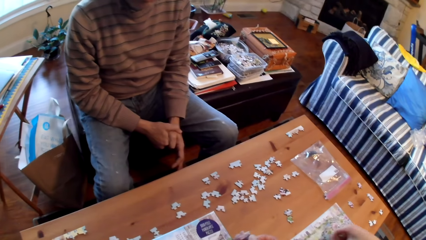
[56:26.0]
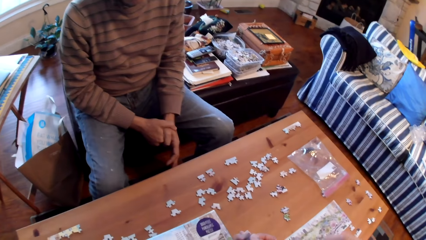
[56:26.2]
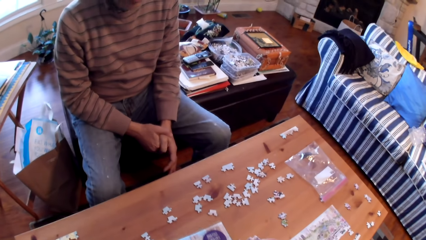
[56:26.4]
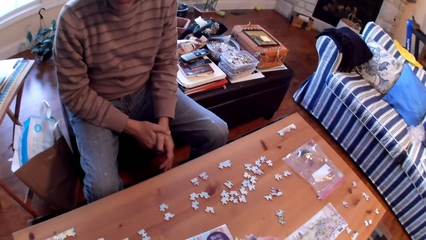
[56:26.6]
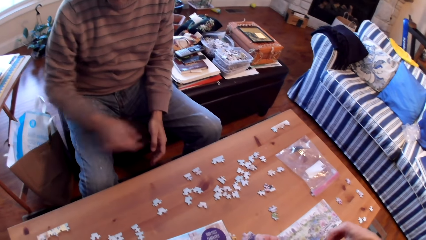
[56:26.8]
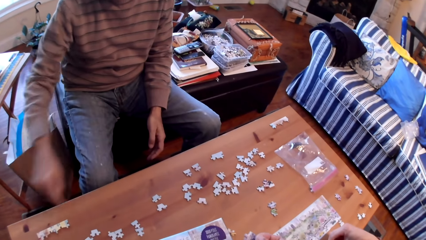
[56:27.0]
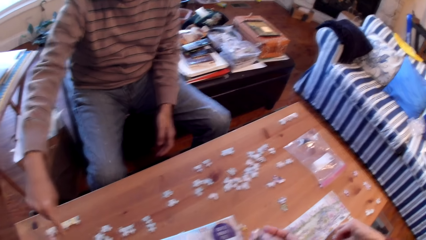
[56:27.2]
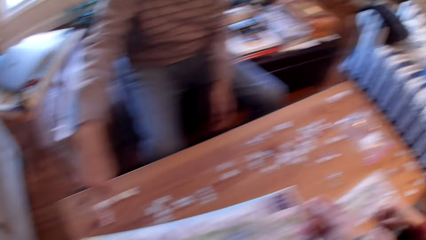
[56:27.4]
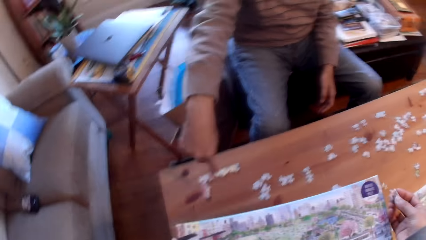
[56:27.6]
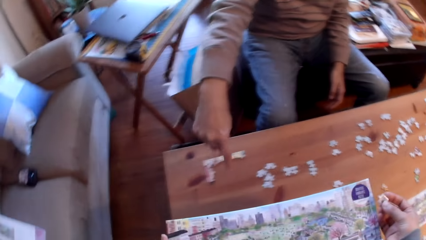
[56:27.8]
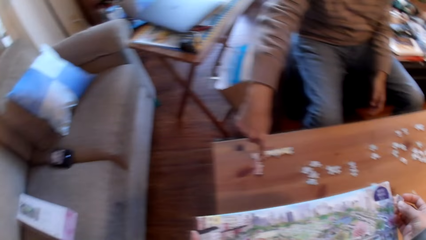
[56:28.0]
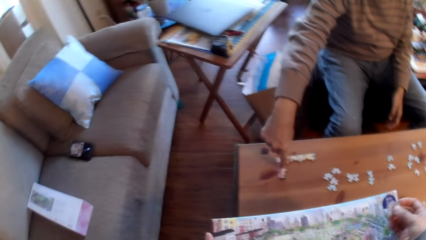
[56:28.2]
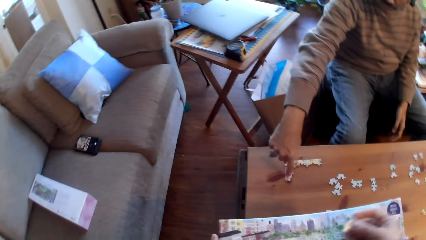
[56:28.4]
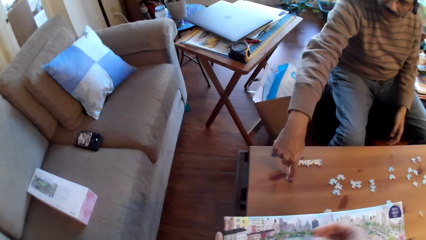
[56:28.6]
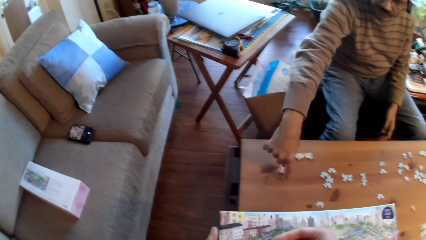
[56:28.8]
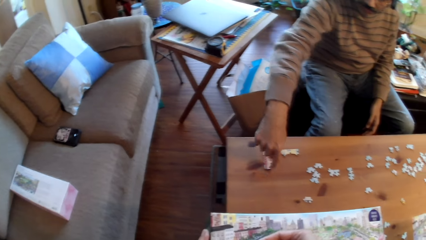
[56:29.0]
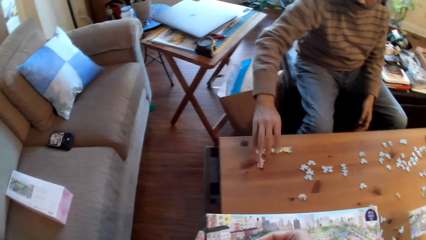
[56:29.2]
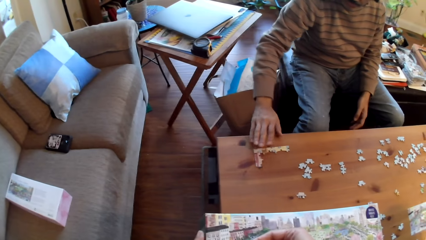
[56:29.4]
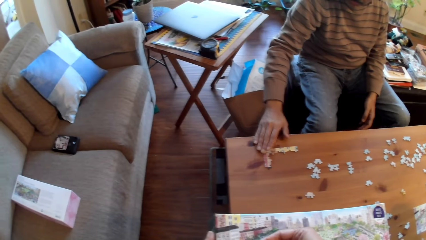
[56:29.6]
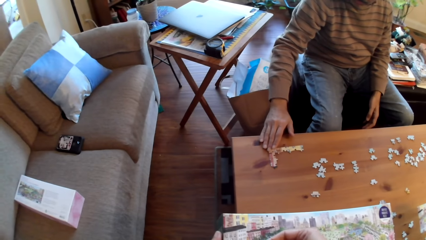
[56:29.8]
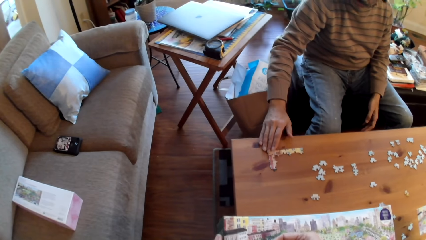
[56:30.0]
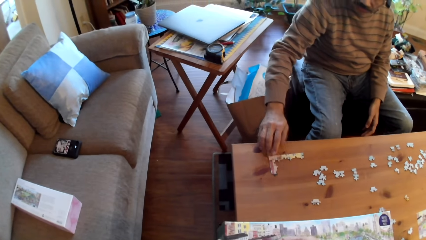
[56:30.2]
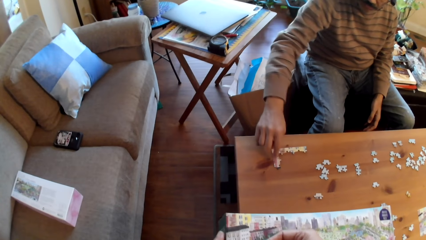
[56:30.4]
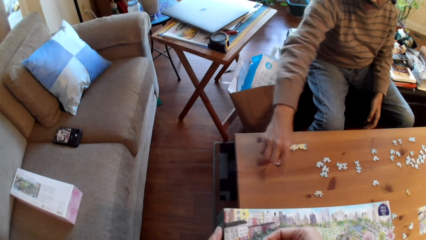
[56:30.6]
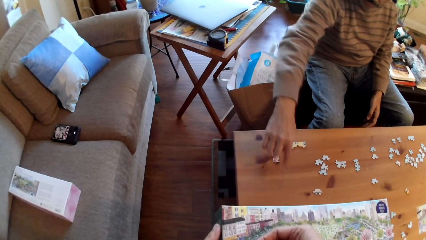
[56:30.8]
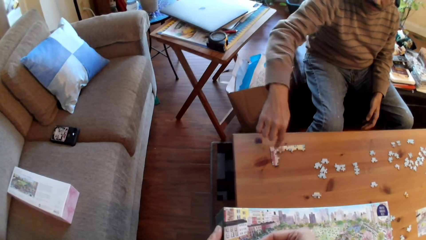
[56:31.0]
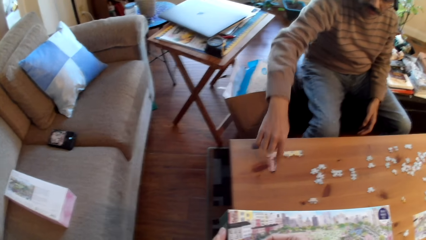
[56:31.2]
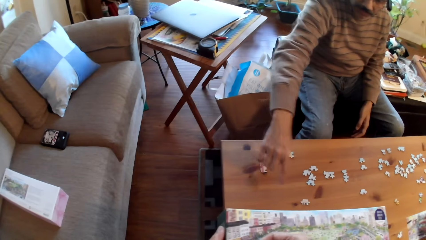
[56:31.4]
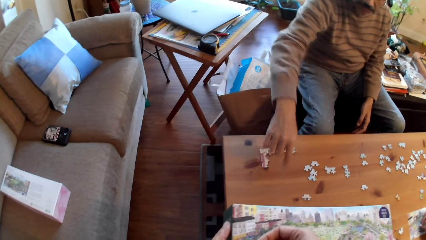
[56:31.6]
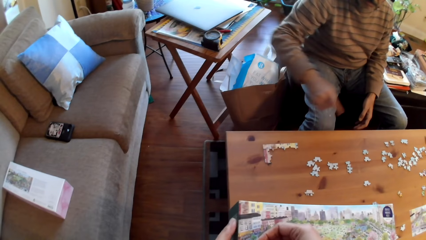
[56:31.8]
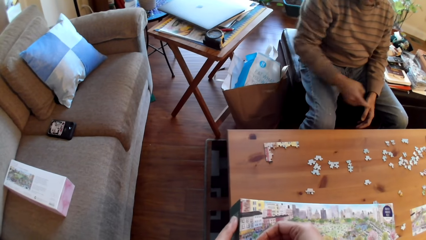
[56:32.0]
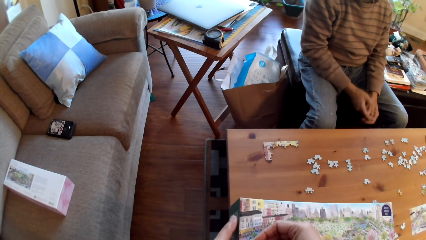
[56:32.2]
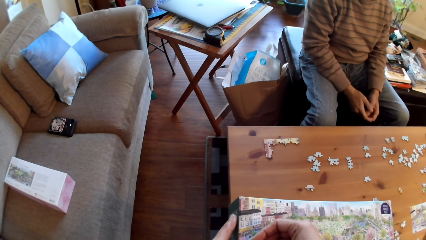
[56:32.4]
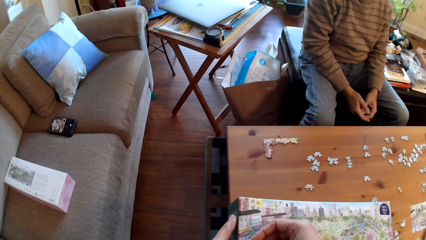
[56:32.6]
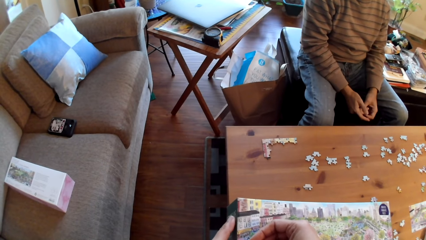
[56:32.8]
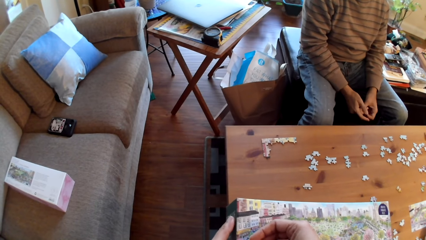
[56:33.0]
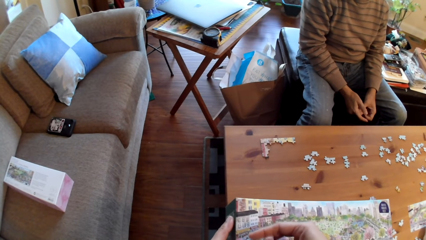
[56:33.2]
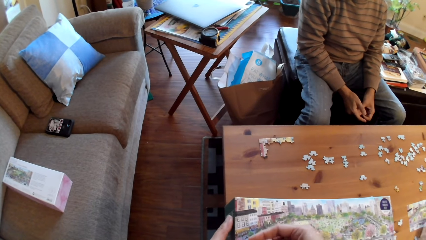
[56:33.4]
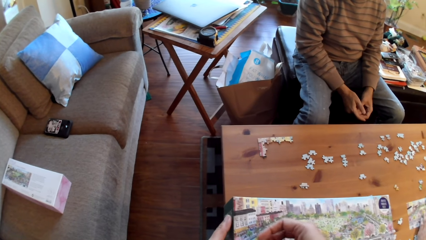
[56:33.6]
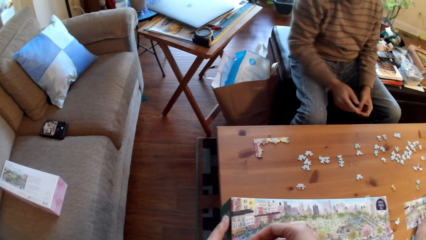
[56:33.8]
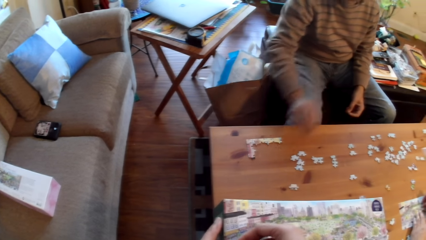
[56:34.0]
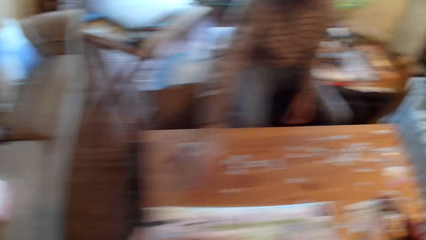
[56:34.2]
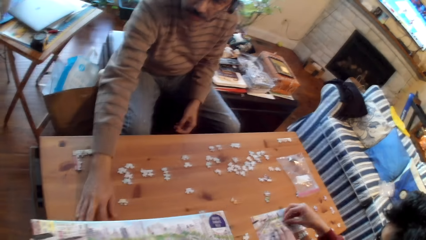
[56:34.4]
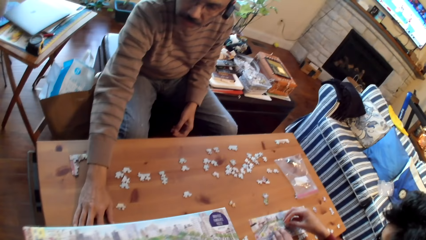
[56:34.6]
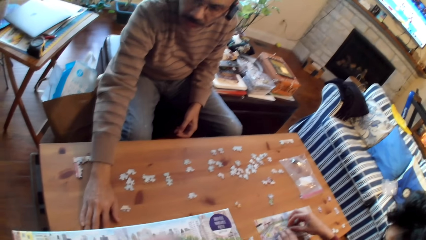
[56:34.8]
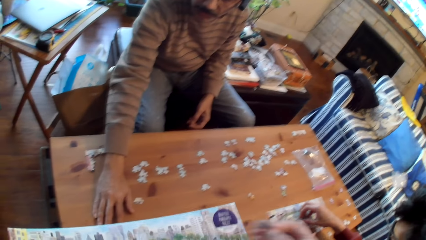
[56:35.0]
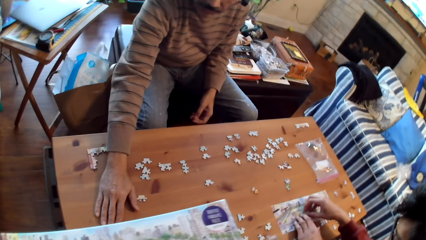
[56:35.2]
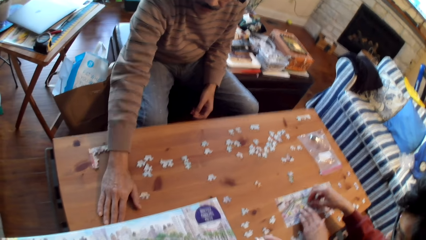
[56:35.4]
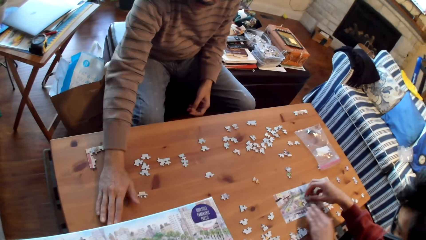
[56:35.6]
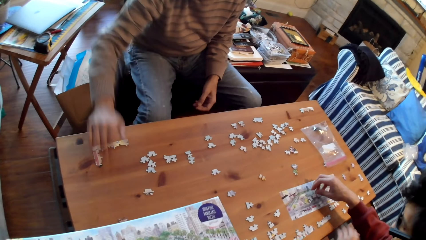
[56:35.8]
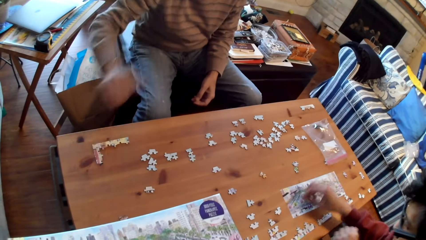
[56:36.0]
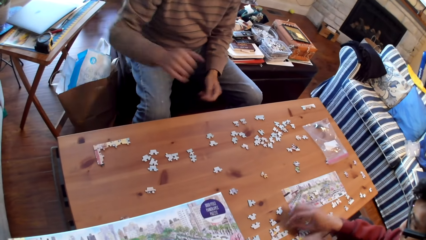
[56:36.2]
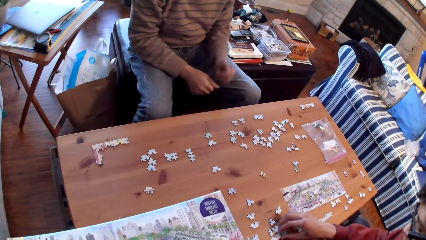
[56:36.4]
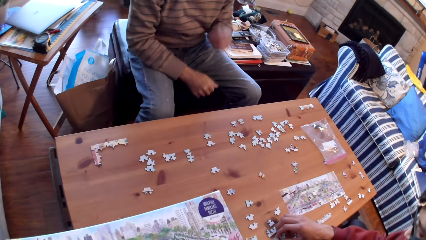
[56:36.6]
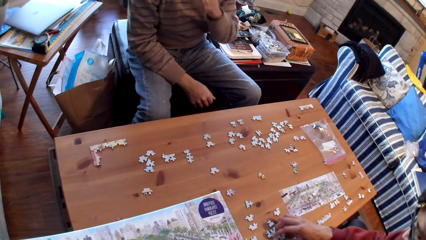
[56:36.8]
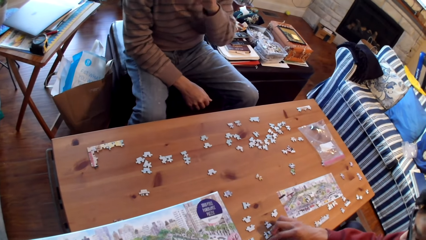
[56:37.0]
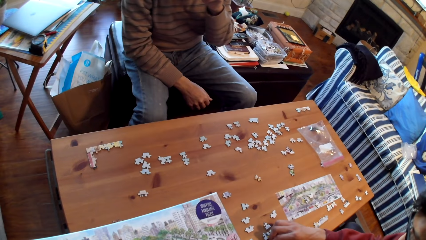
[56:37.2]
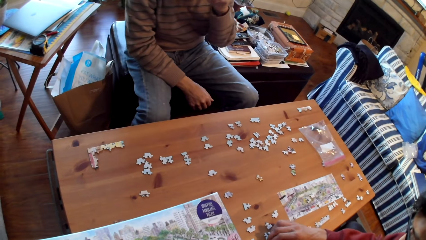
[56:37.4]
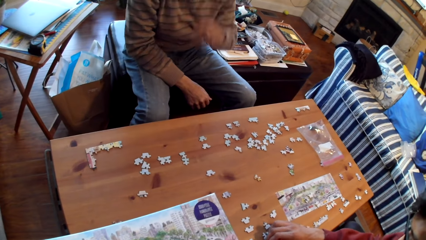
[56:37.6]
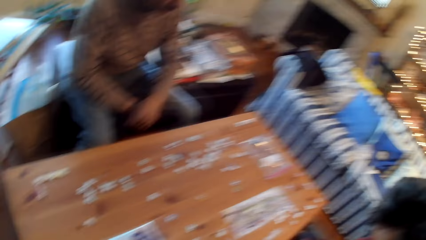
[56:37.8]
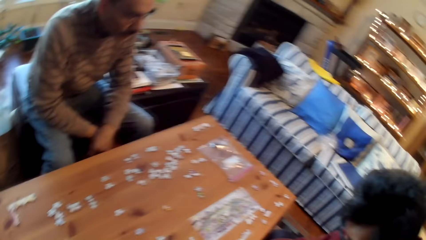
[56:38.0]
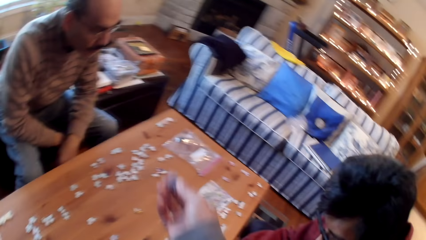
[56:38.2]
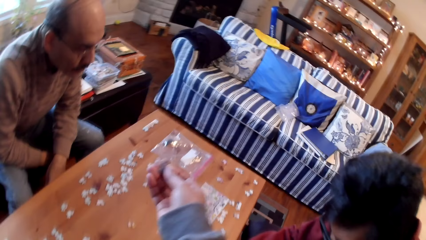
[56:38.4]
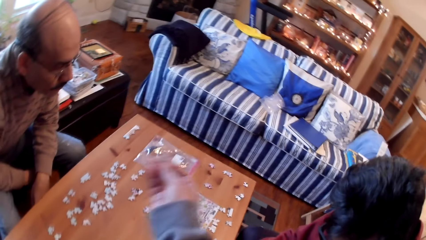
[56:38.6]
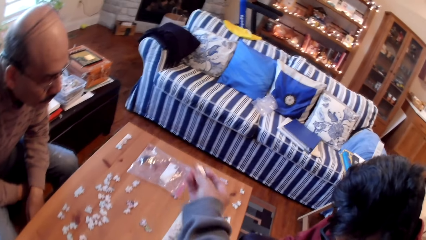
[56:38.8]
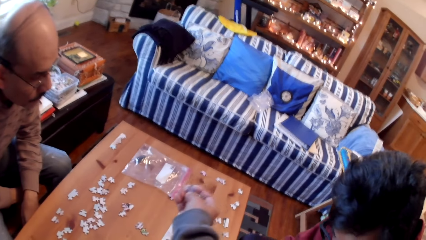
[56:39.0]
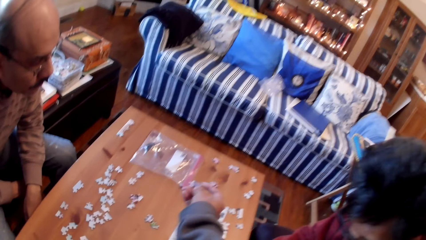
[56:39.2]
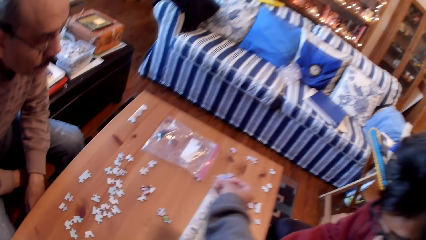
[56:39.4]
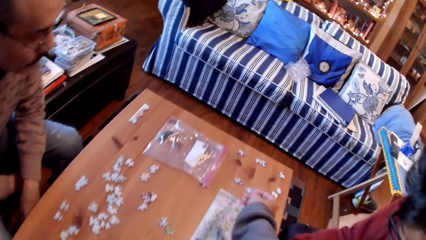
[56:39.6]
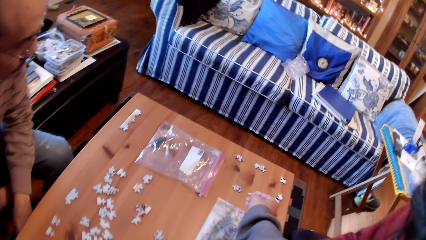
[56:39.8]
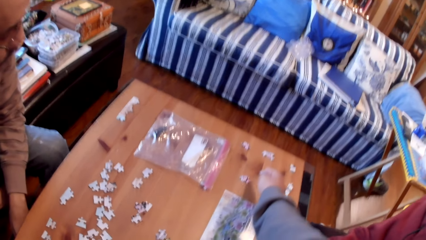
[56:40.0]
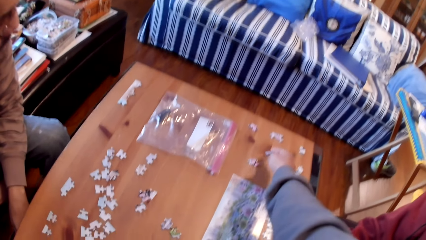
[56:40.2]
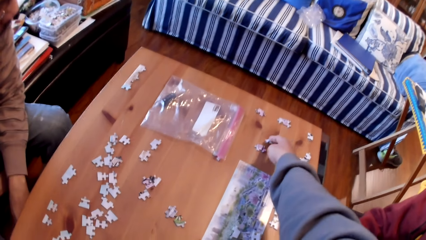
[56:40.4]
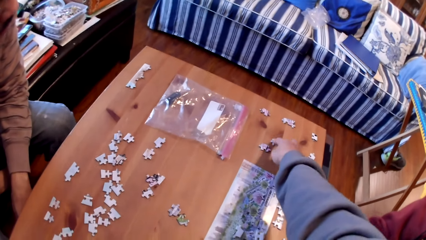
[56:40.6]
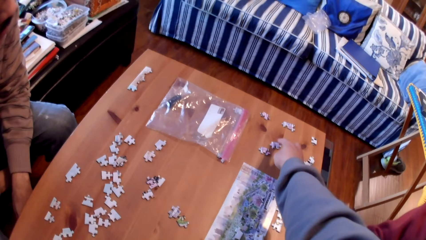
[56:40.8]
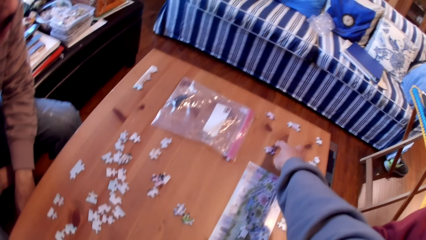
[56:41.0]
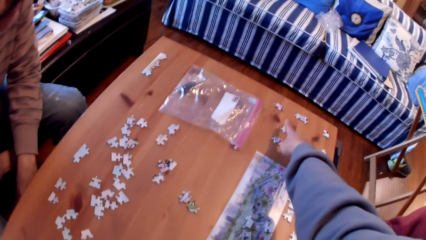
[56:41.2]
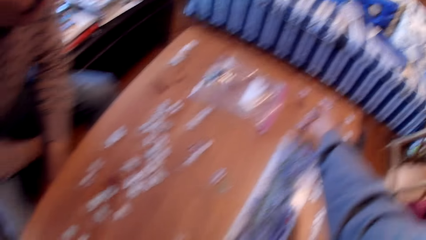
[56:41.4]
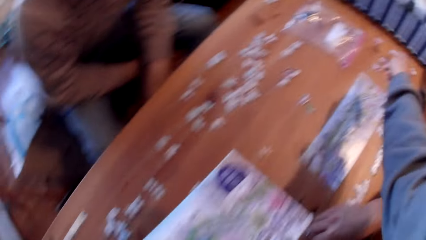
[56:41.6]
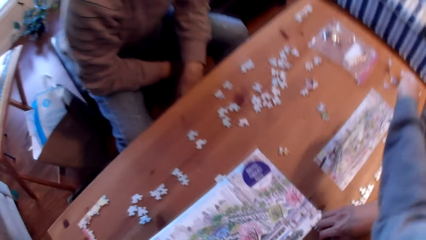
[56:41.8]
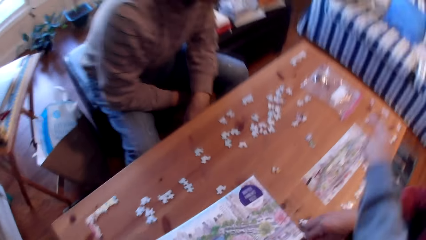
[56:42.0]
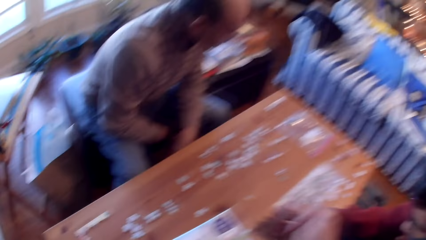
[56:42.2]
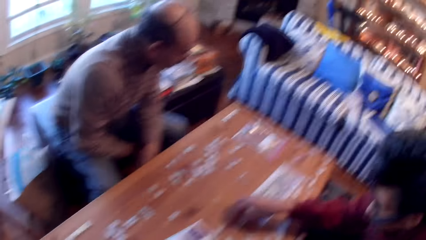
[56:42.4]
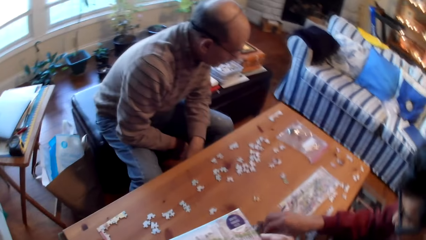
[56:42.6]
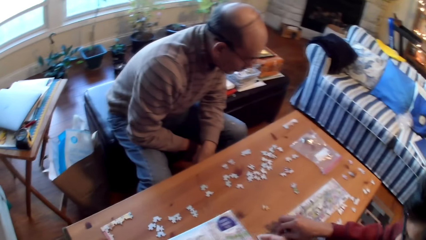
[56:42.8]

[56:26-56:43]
A man points on the table. The camera wearer holds a booklet with his hand. He puts down the puzzle card on the table.
